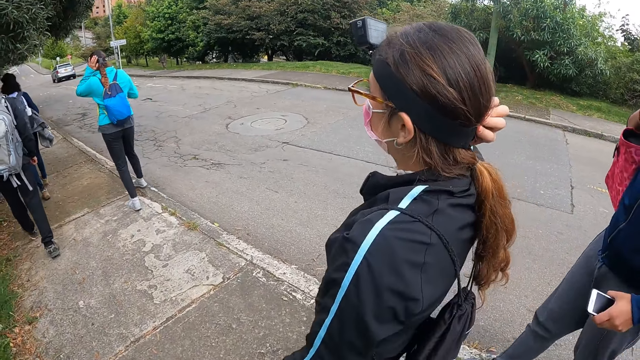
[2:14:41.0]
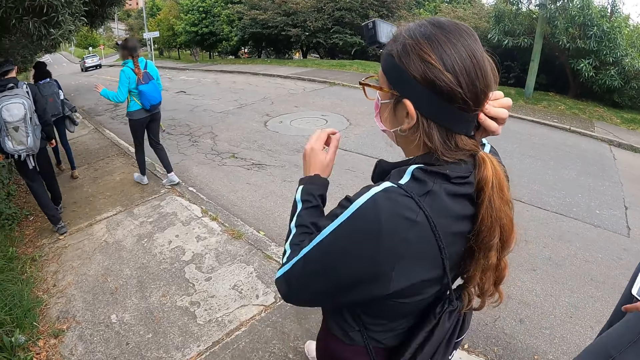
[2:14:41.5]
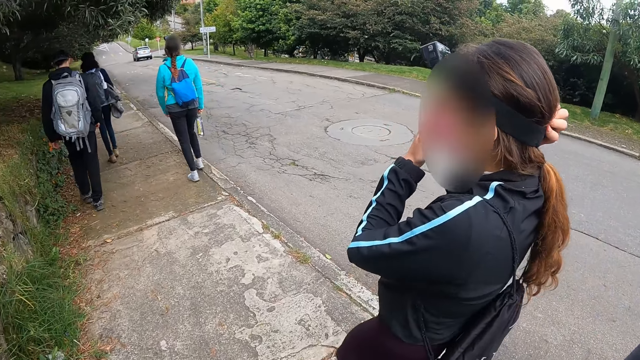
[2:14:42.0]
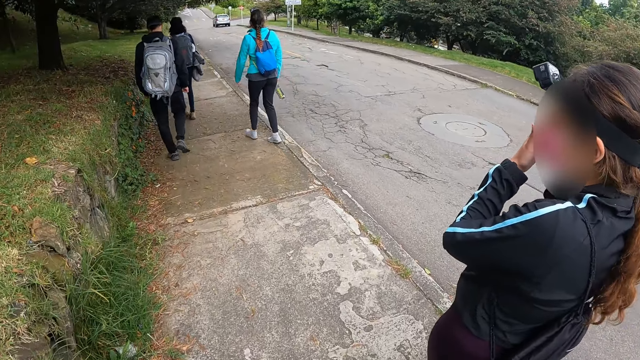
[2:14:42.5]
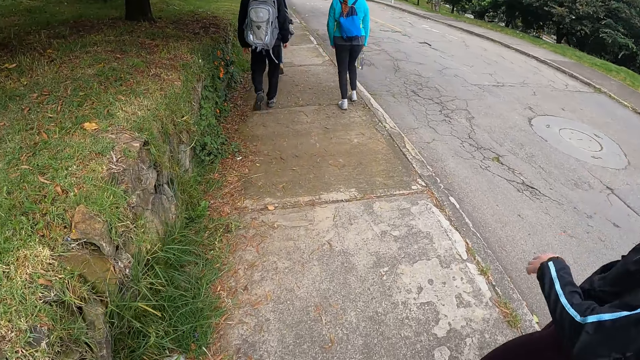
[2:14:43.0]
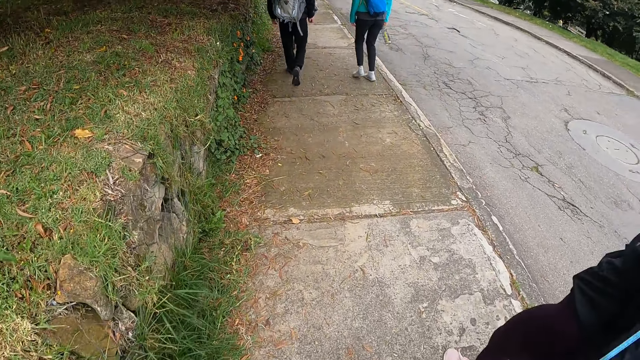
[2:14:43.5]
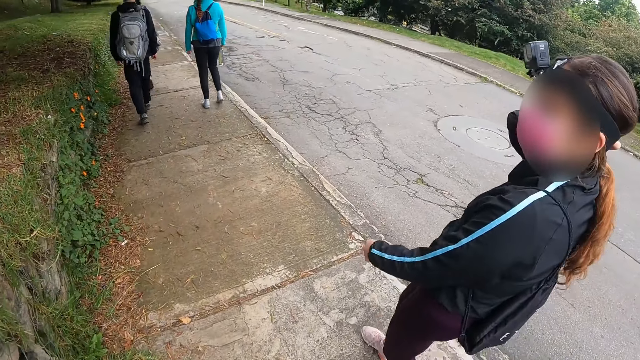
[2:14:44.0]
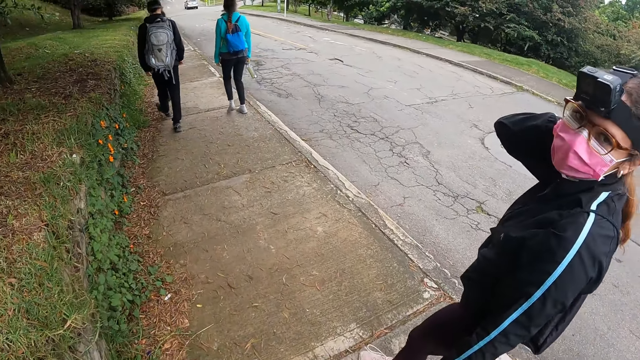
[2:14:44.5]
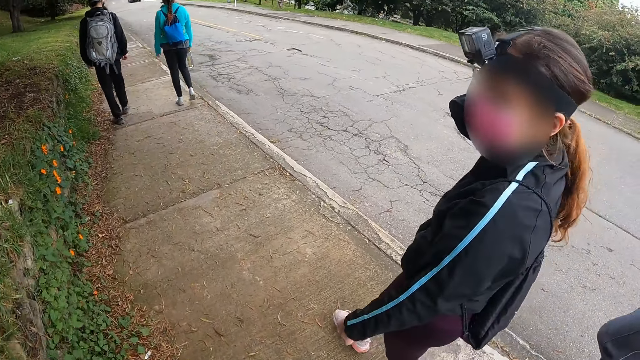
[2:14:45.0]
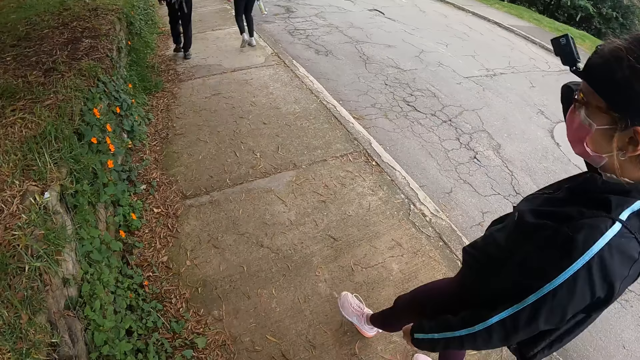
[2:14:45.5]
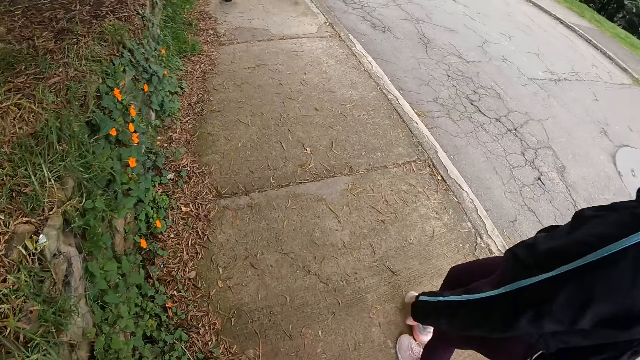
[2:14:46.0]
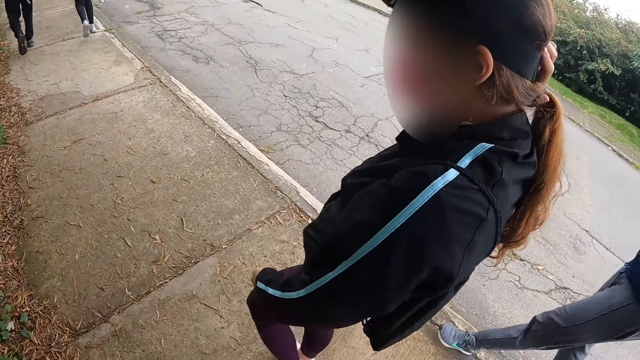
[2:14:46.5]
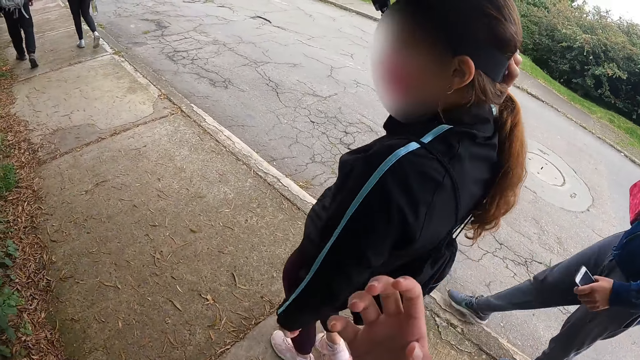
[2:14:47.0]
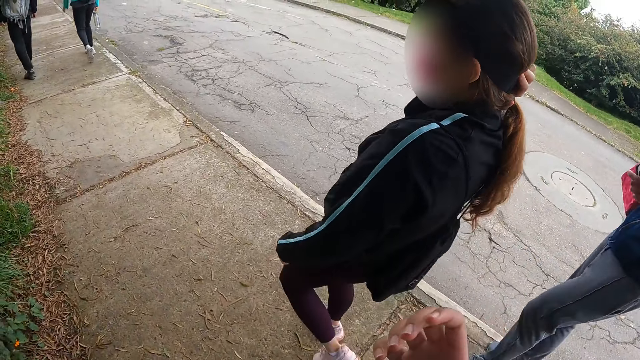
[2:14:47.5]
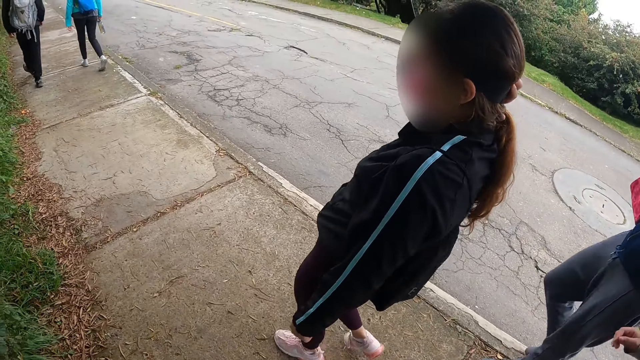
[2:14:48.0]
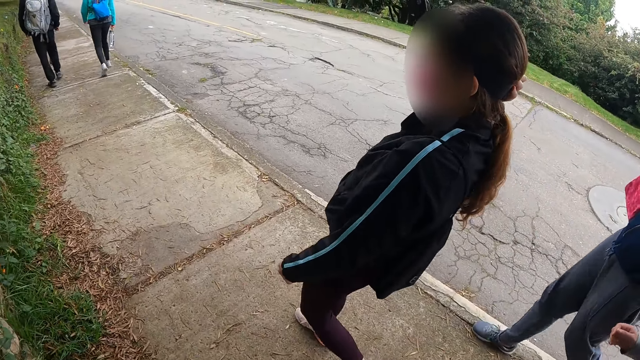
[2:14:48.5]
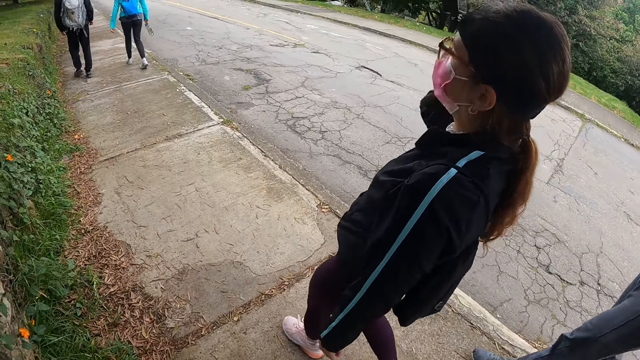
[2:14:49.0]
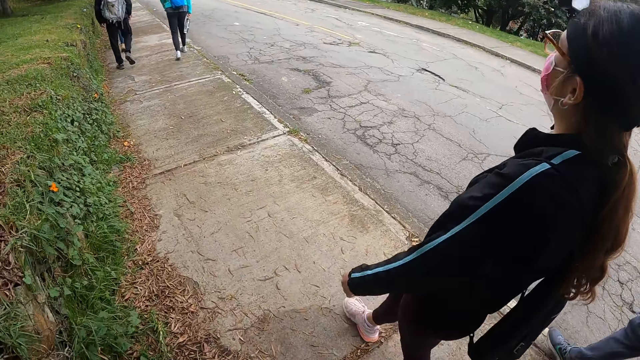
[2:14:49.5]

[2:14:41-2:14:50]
A lady takes a video with a camera.

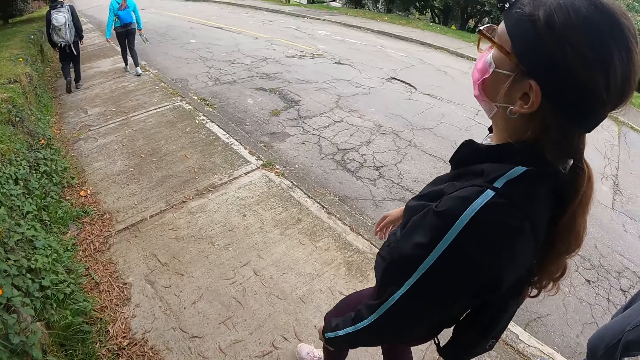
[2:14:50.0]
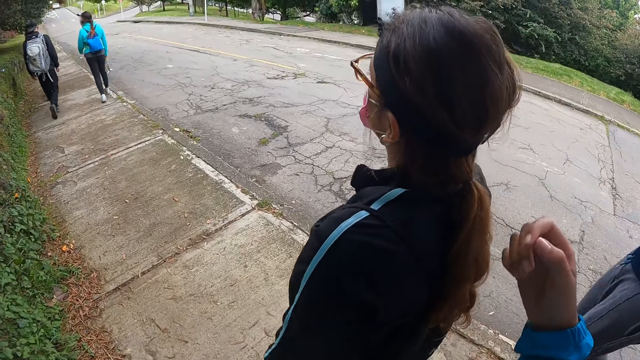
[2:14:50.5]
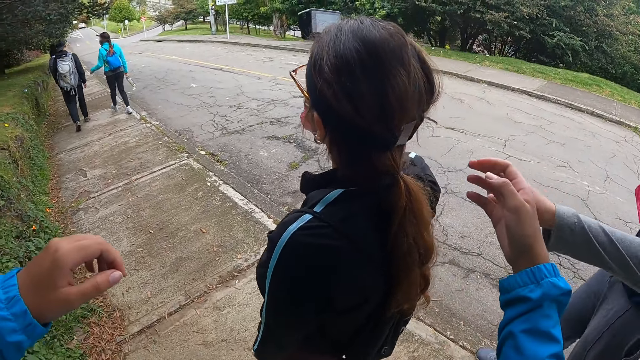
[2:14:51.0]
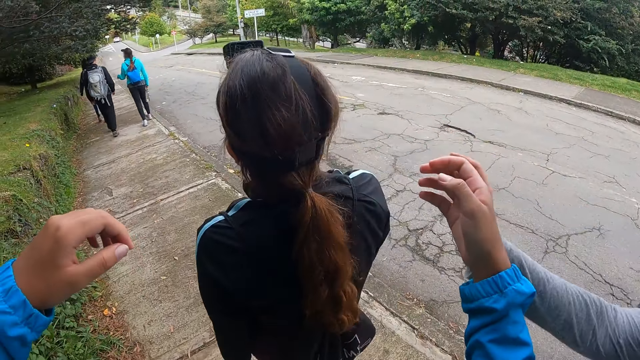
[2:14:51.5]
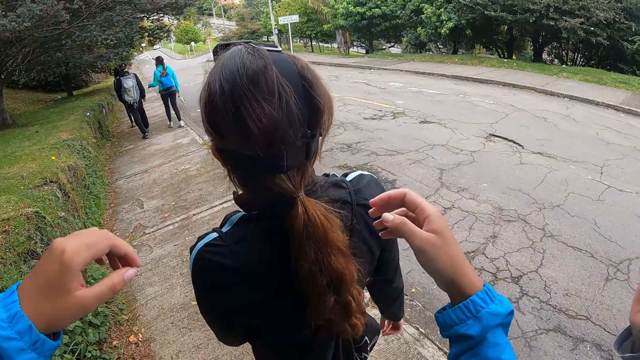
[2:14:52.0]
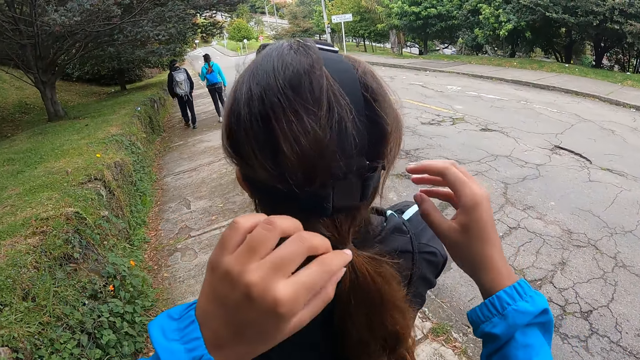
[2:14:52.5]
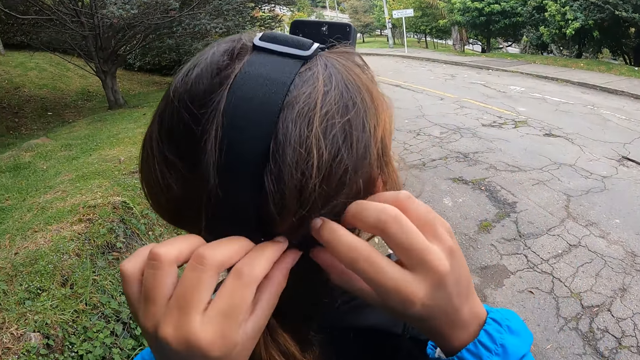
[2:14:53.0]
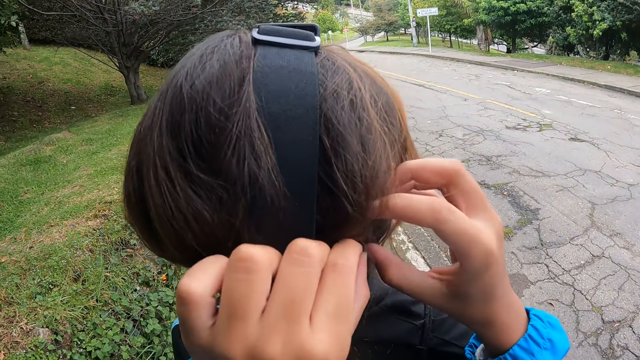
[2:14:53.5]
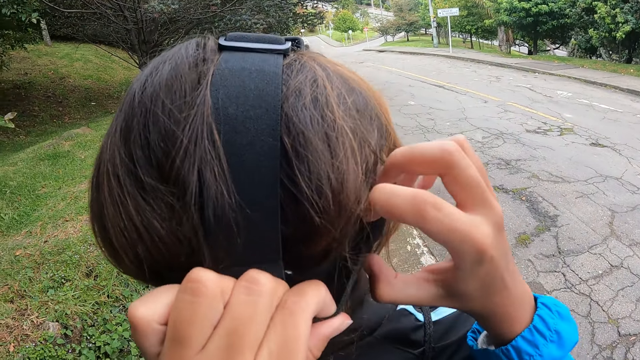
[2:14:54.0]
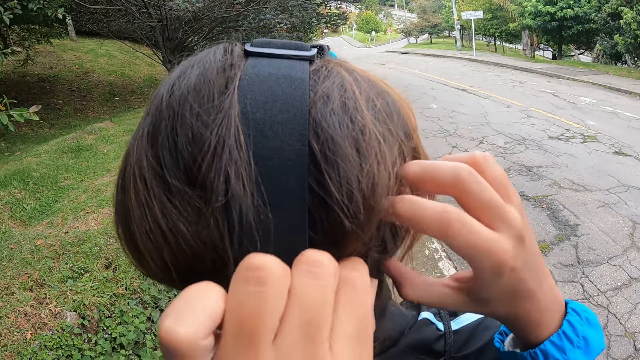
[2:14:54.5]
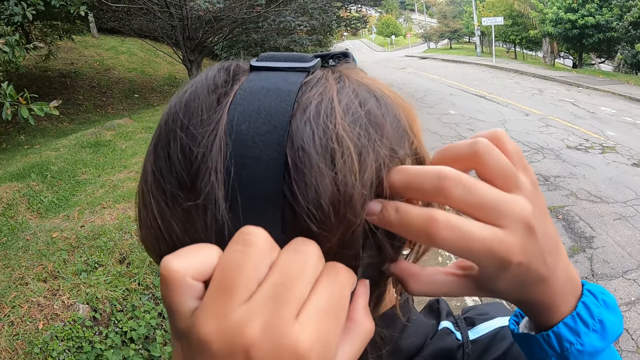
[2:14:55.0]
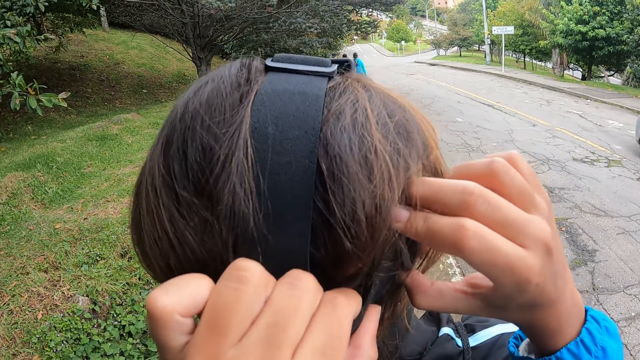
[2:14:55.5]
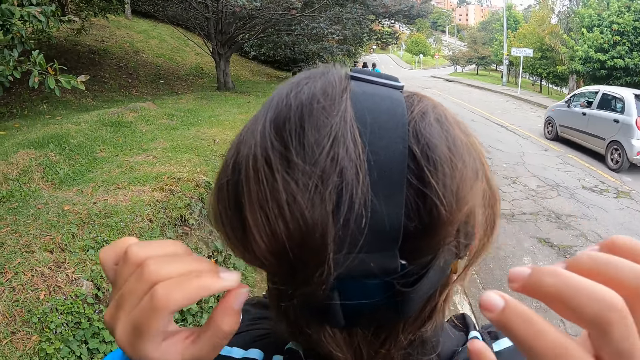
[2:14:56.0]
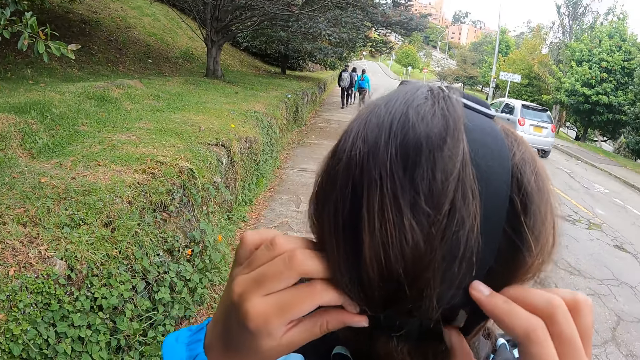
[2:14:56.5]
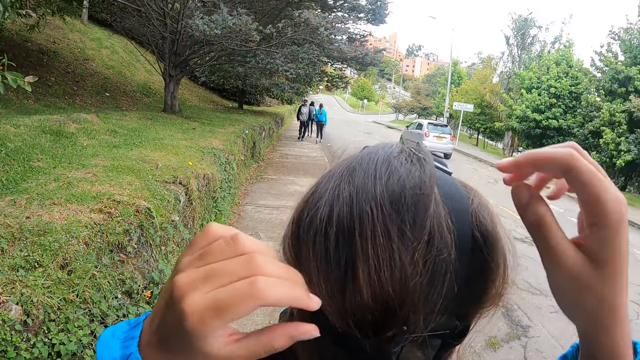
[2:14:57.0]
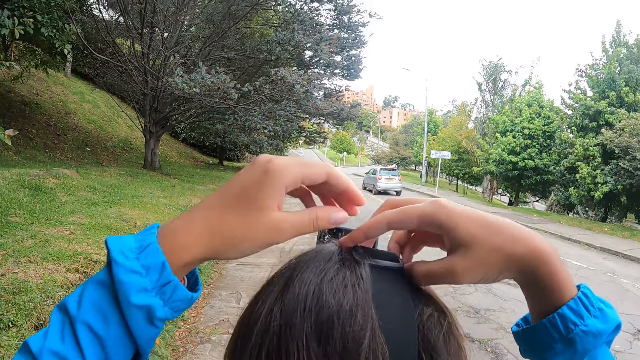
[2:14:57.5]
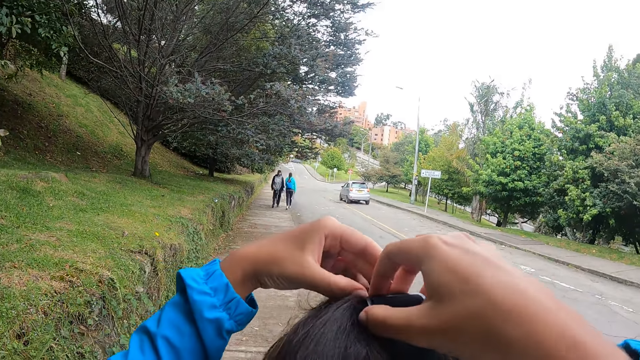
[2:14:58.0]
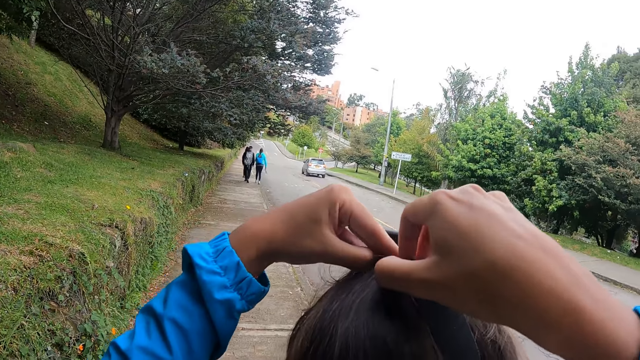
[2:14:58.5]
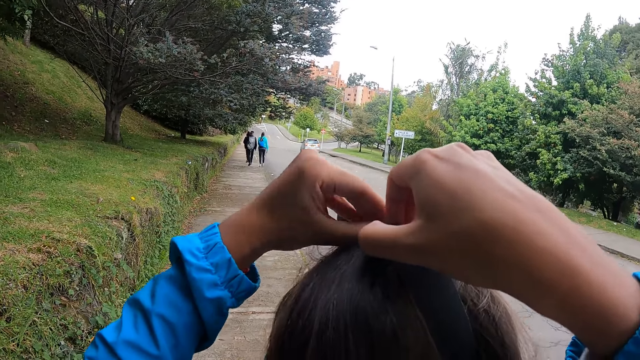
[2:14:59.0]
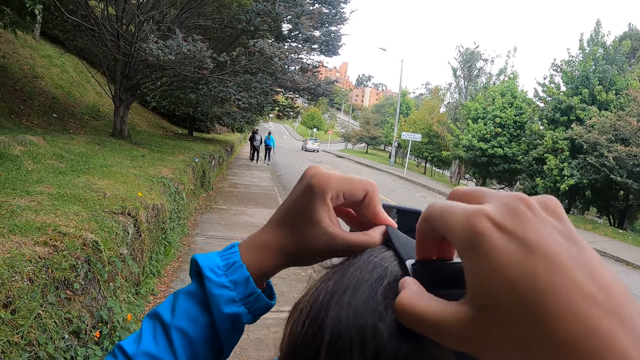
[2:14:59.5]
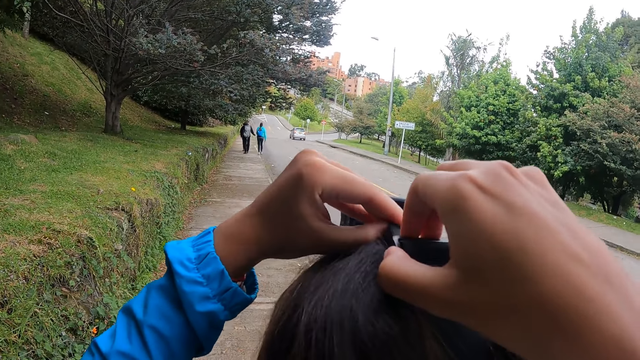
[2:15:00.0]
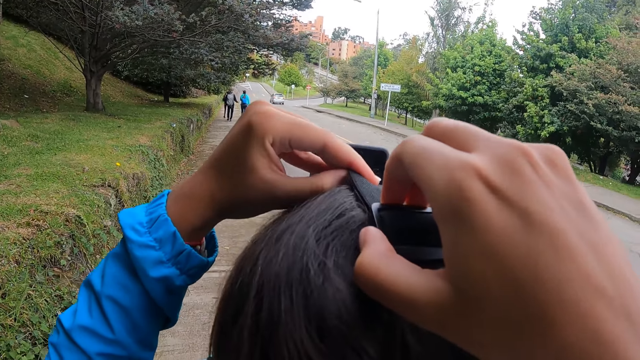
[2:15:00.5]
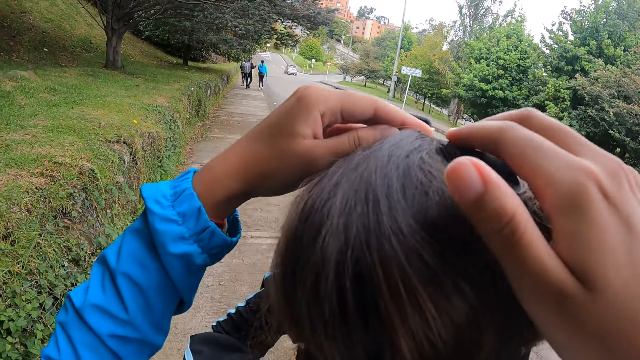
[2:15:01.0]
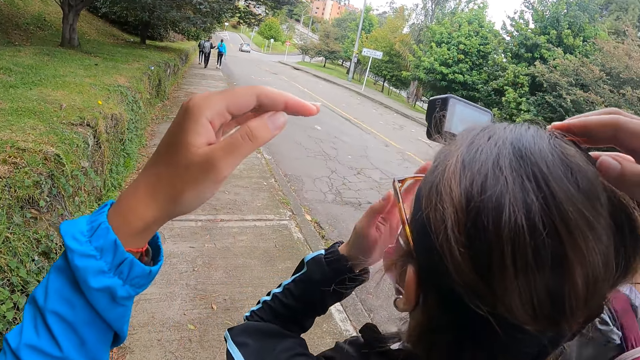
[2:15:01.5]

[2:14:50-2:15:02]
A woman points at another woman's head with her right hand. The camera wearer adjusts the camera on the other woman's head with her hands. A lady adjusts the other woman's camera.
